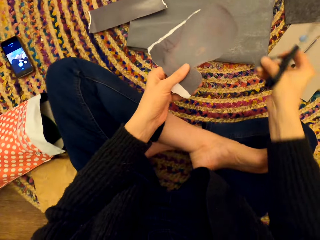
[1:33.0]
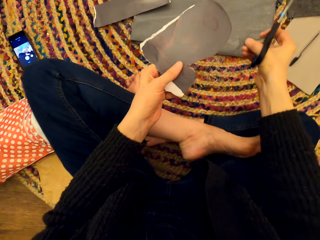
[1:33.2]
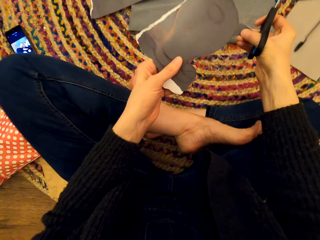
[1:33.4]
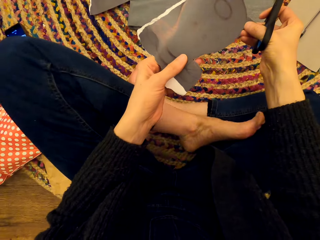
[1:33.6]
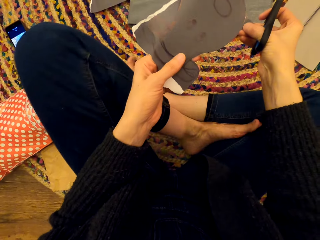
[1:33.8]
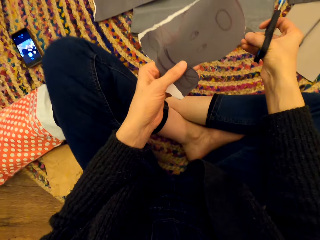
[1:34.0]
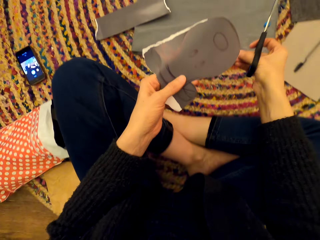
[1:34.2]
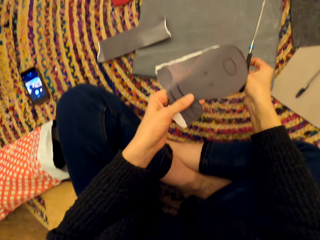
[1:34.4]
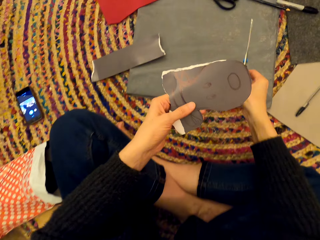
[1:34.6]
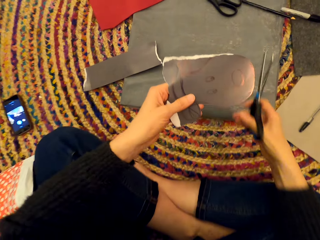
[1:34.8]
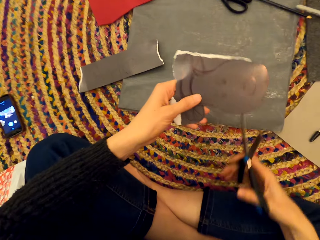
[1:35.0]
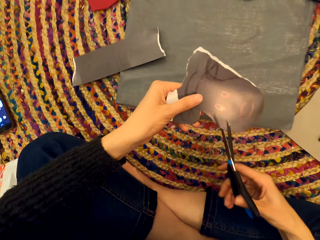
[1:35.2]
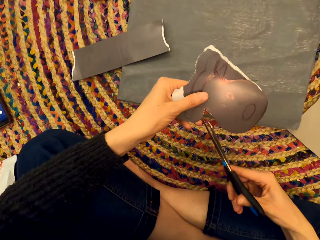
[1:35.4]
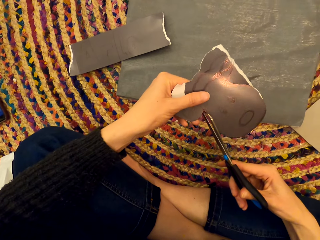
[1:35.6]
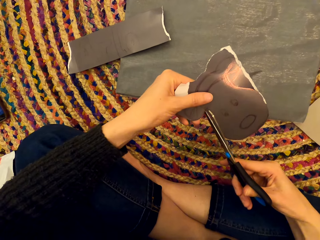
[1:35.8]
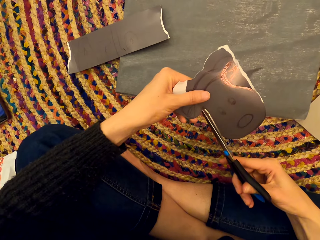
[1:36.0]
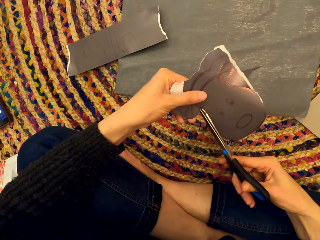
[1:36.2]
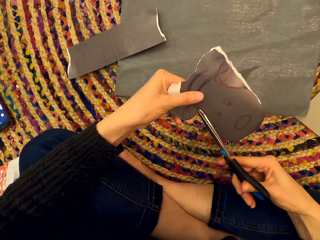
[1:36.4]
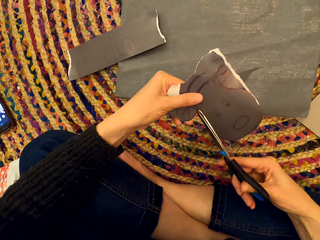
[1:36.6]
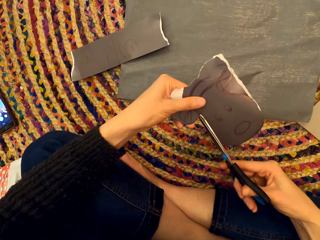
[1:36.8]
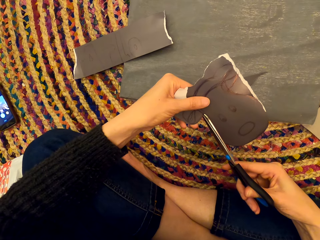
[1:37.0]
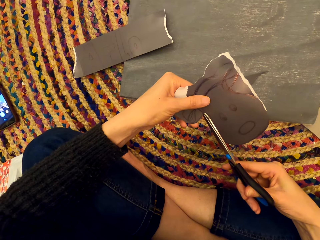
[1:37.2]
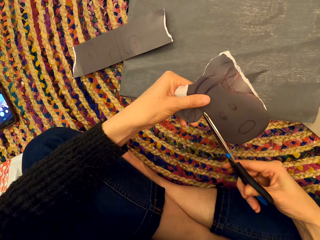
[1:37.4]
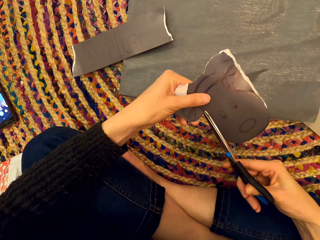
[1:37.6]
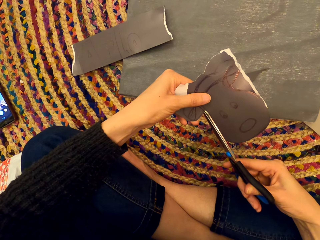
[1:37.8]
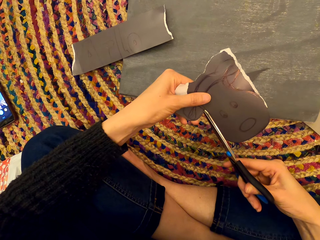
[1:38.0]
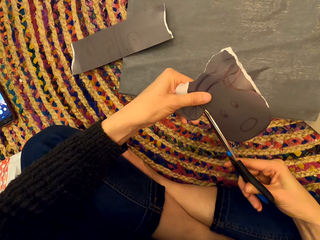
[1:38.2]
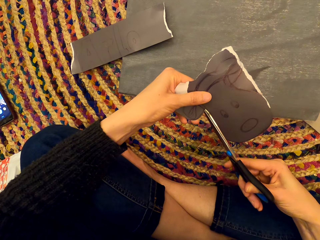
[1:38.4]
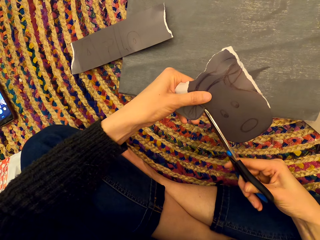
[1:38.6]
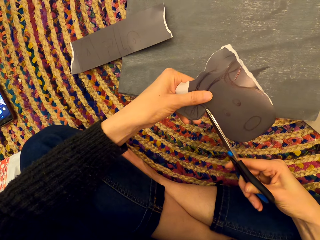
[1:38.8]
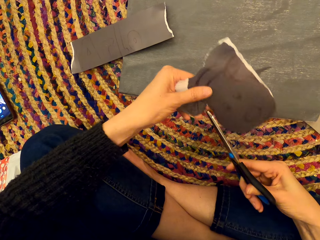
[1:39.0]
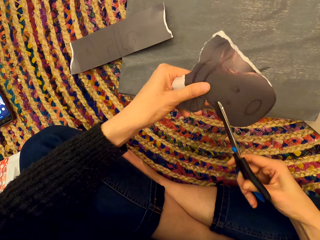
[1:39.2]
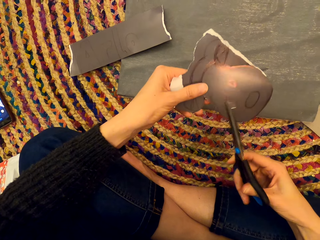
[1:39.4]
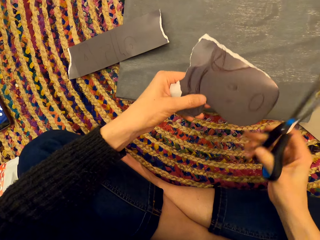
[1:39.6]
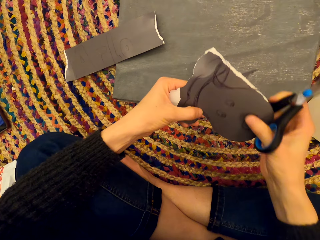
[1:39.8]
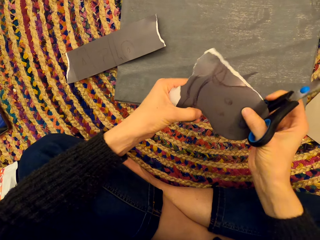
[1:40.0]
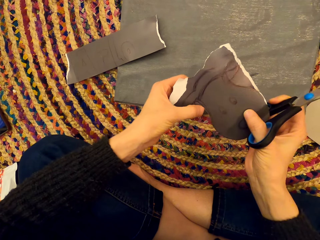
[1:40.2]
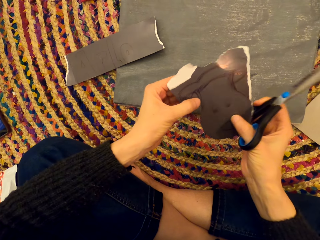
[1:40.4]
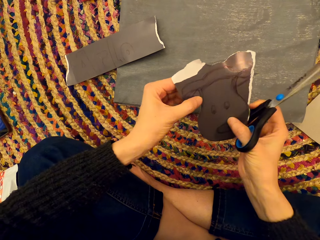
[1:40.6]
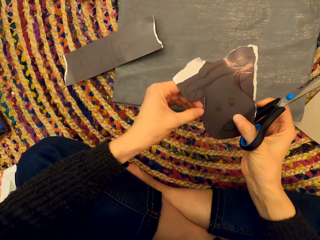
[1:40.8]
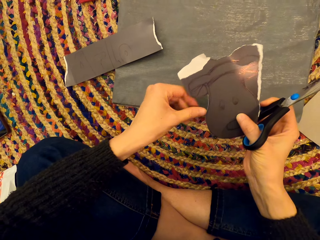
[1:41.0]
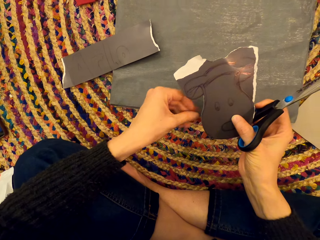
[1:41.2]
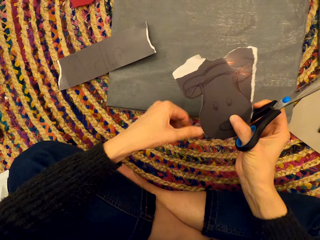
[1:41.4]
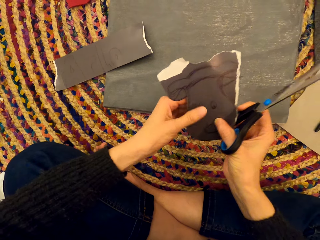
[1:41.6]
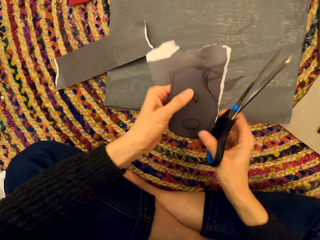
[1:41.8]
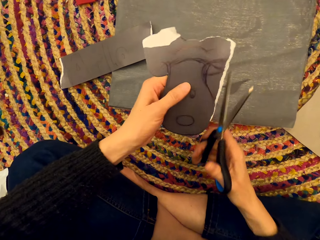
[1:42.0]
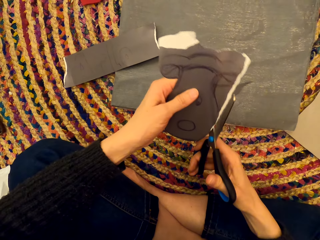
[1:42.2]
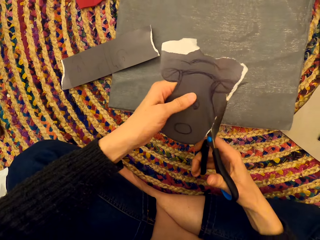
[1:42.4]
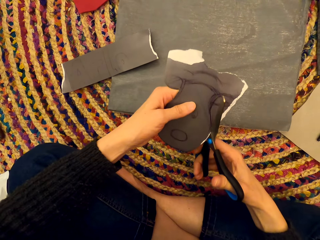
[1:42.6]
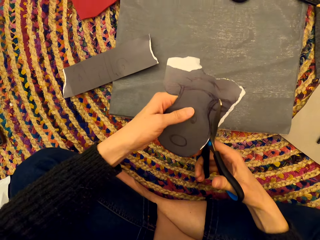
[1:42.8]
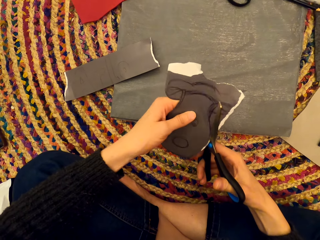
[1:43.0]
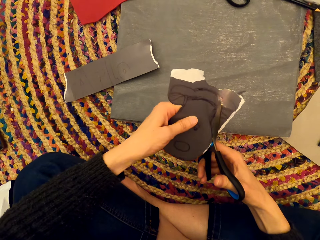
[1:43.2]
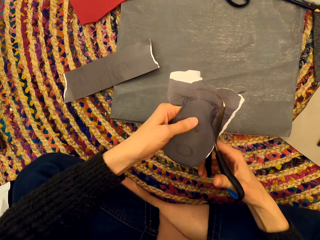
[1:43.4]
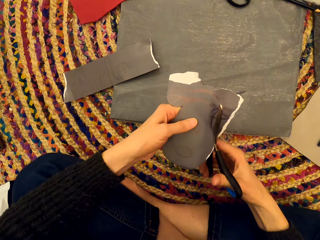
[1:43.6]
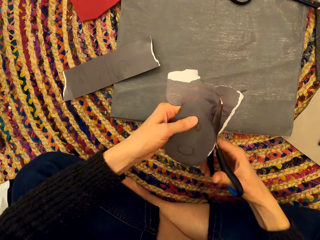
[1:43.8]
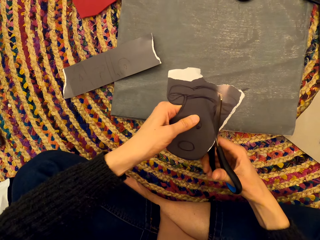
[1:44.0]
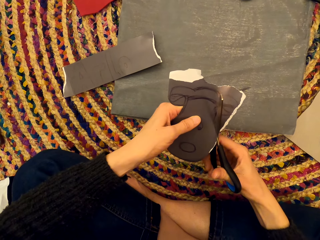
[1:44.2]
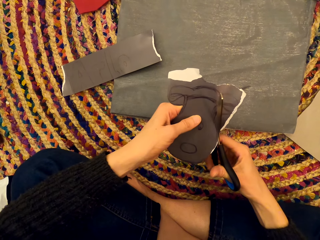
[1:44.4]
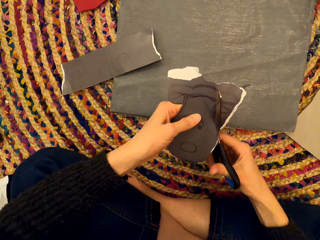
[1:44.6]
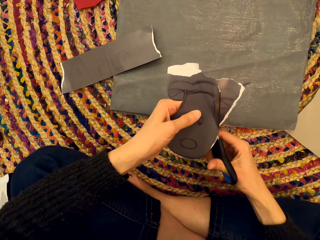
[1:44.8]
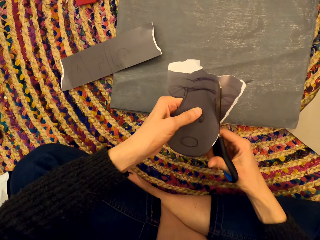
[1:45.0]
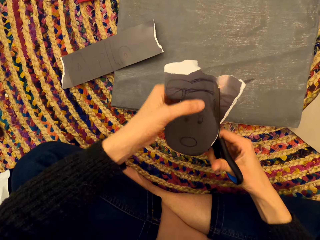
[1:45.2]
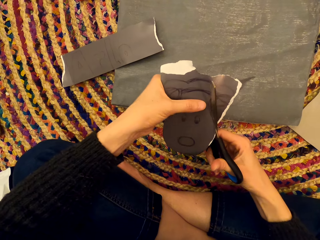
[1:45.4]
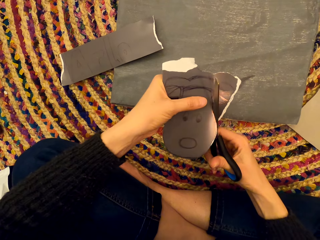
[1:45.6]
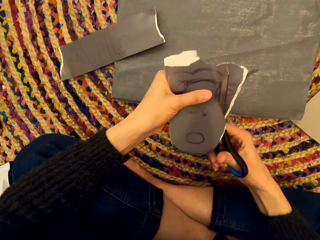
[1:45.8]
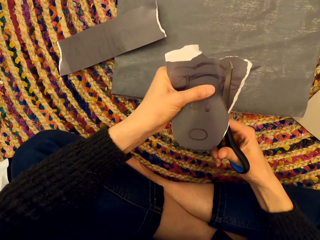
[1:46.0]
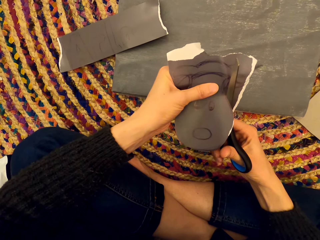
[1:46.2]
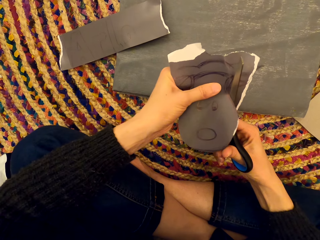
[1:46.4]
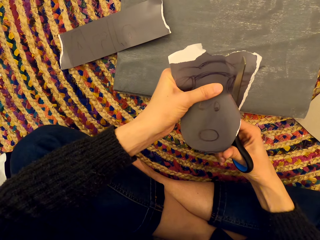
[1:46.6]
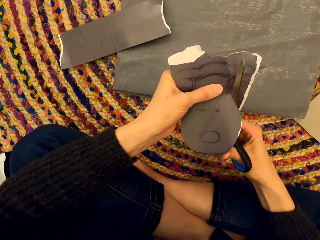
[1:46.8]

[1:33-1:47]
The camera wearer drops the paper. They cut the paper. They turn the paper. They cut the paper.

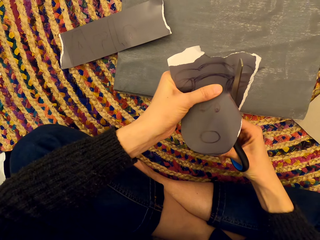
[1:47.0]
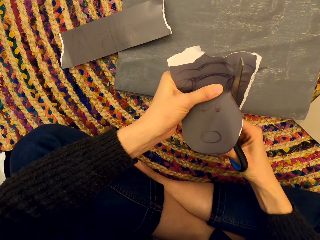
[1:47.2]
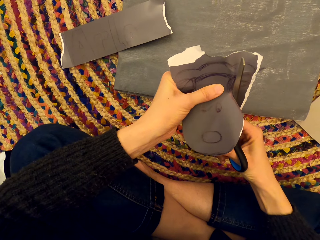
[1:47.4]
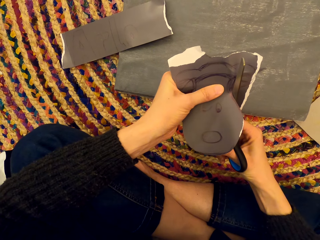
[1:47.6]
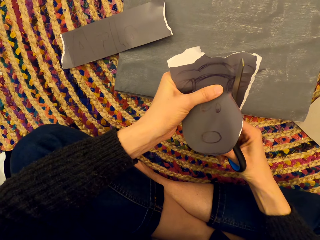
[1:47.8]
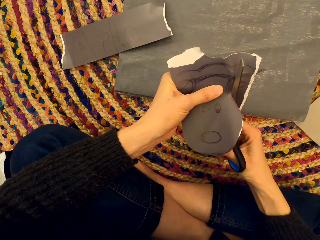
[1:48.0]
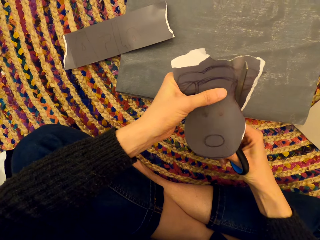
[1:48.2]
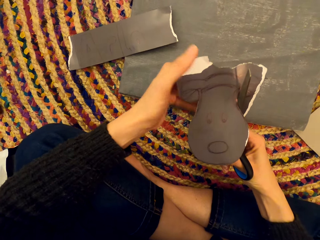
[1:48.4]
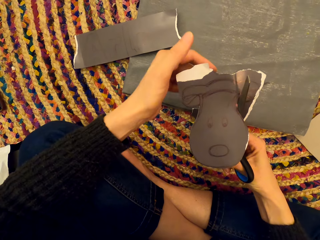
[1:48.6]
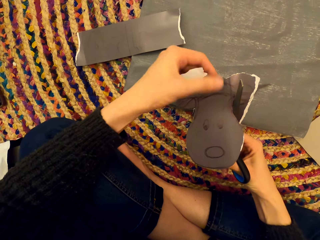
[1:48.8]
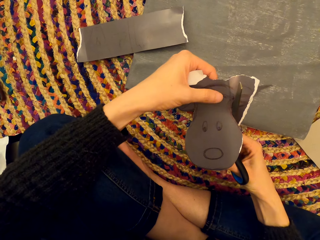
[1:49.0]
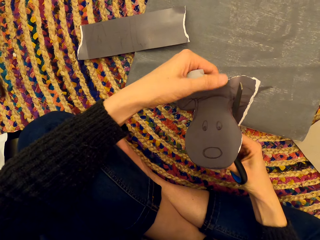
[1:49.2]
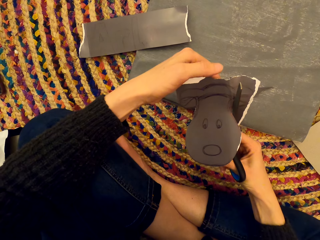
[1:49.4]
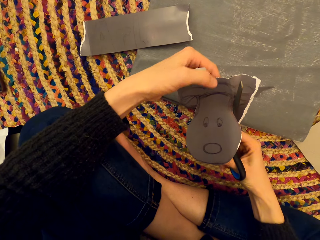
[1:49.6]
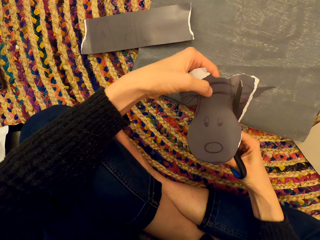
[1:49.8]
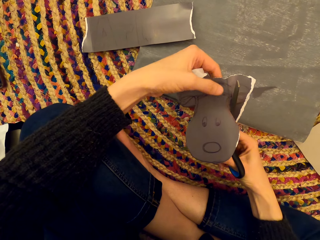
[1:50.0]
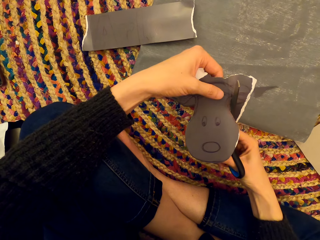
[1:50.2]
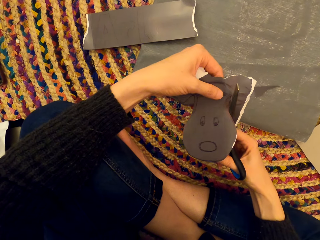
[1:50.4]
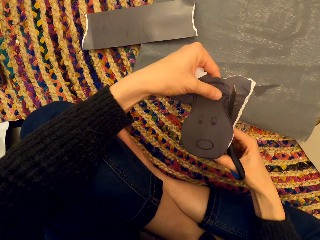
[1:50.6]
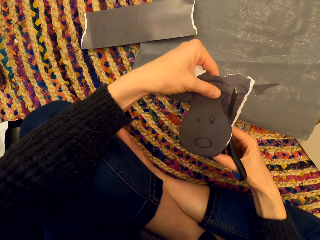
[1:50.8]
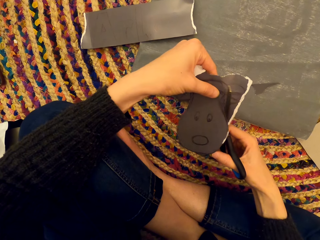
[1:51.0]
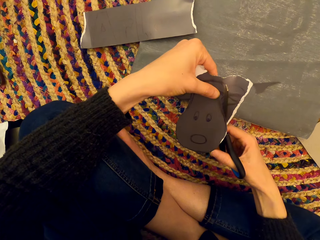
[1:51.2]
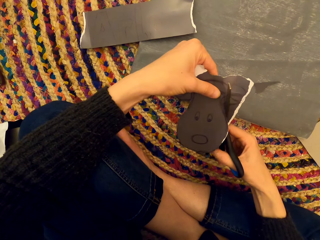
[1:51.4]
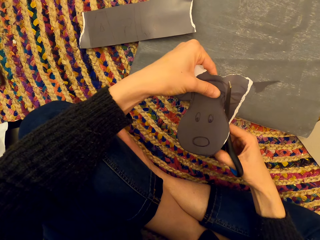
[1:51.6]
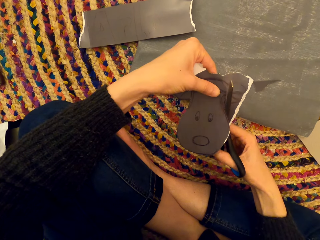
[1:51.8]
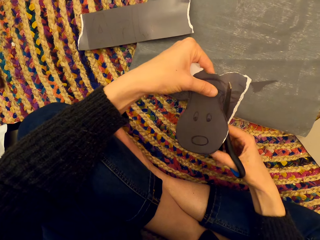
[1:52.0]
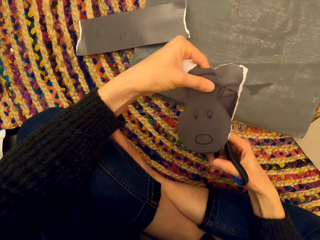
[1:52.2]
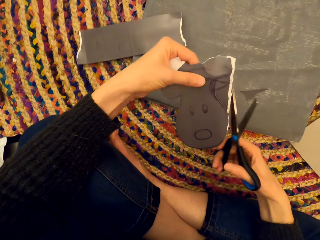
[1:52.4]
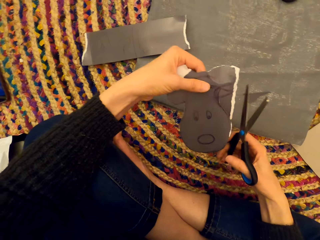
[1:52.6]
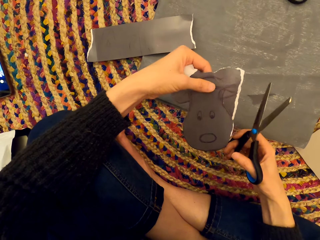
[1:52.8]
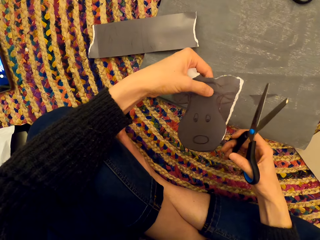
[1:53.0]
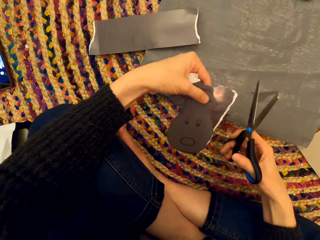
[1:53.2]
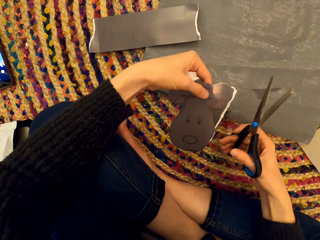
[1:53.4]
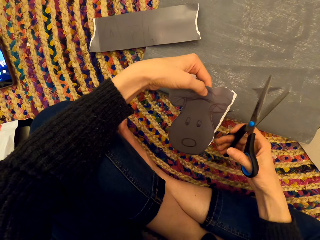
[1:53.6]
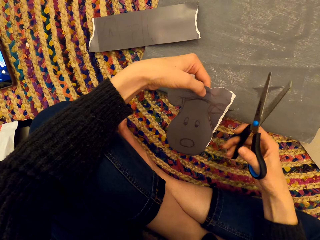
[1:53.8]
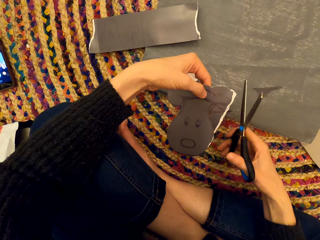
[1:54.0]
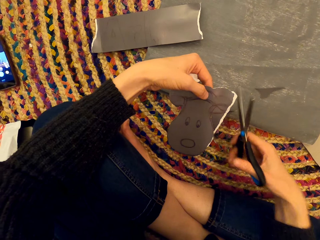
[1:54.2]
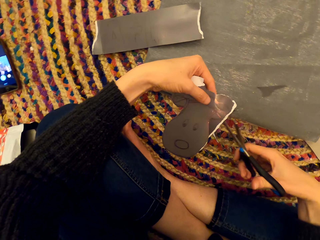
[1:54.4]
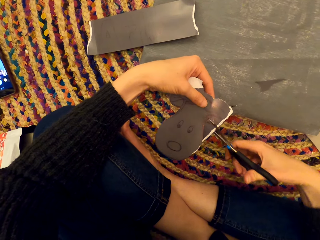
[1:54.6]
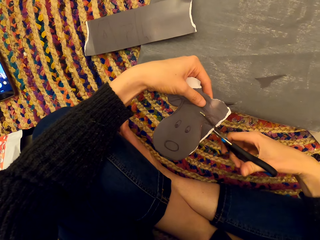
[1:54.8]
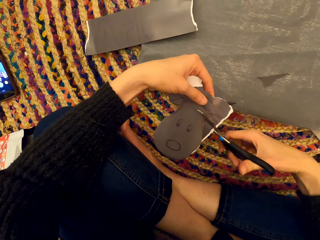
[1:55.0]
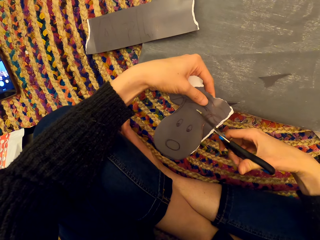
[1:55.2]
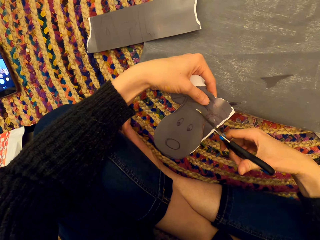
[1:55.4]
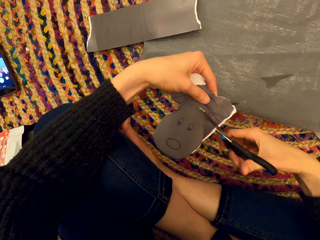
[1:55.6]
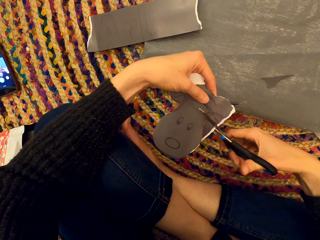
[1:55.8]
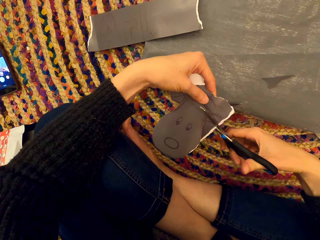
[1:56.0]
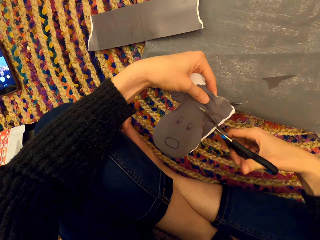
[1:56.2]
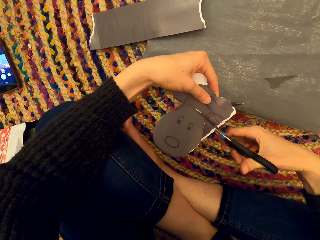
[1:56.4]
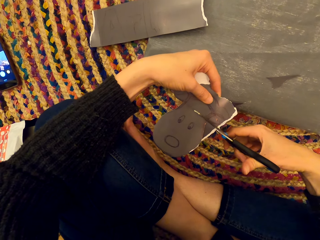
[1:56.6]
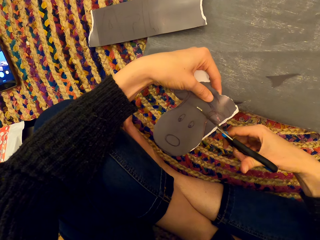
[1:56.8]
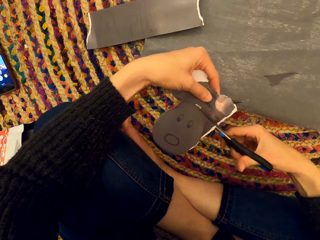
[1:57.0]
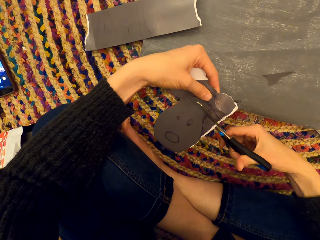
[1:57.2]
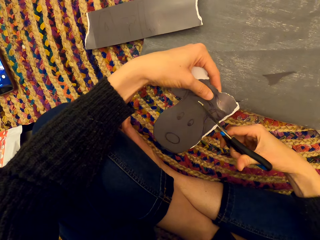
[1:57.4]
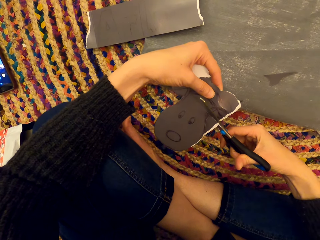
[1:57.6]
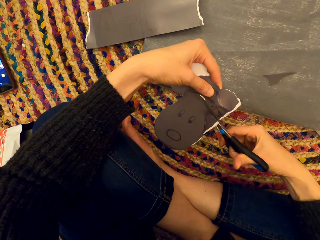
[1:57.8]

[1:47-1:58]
The camera wearer moves the fingers. They stare at the paper. They cut the paper.
